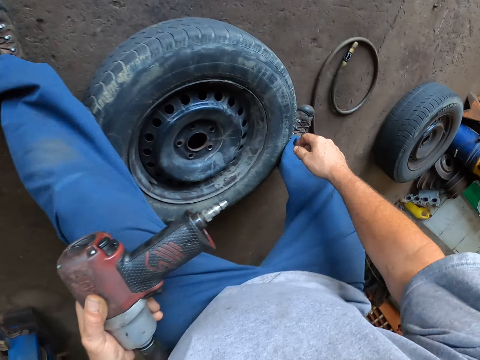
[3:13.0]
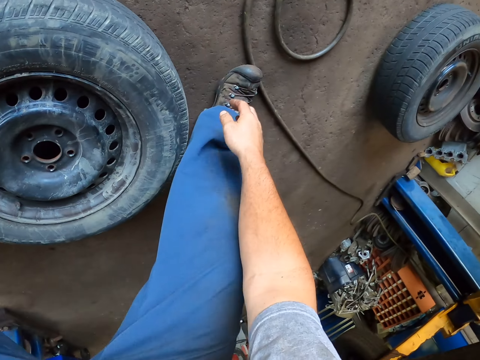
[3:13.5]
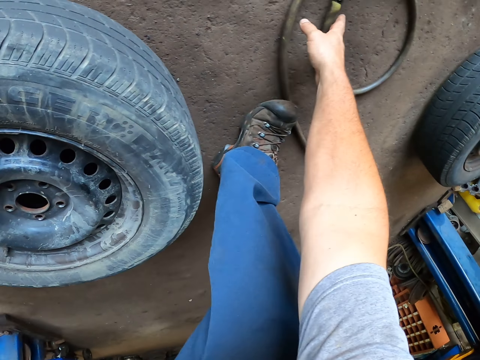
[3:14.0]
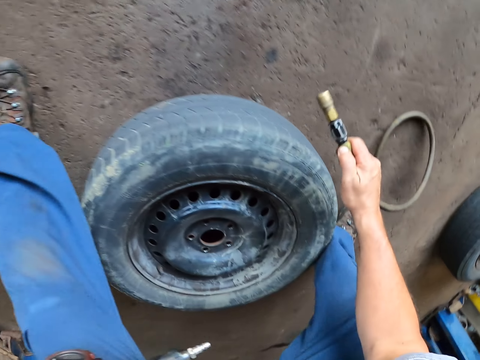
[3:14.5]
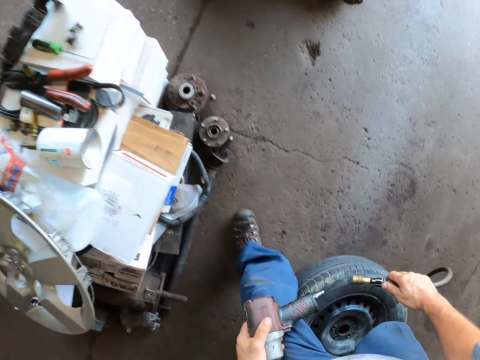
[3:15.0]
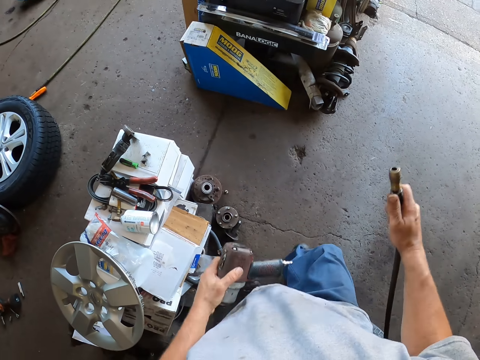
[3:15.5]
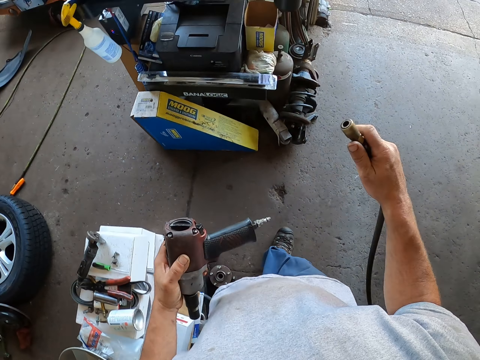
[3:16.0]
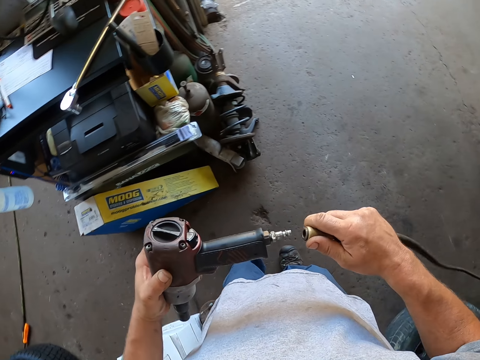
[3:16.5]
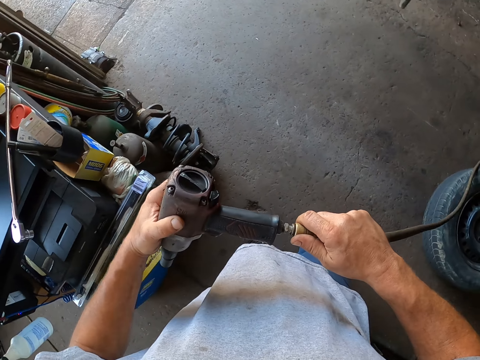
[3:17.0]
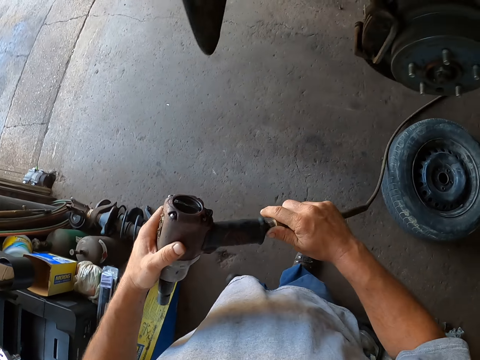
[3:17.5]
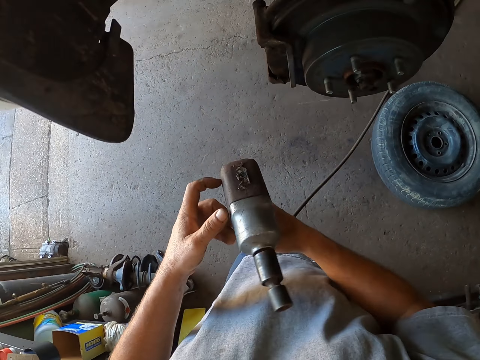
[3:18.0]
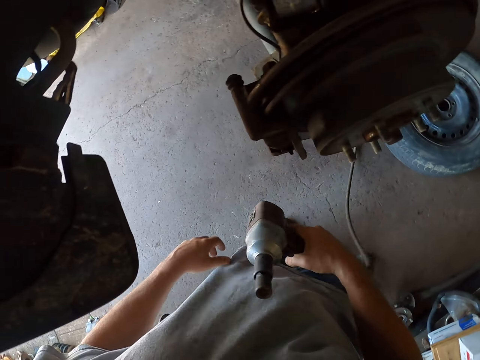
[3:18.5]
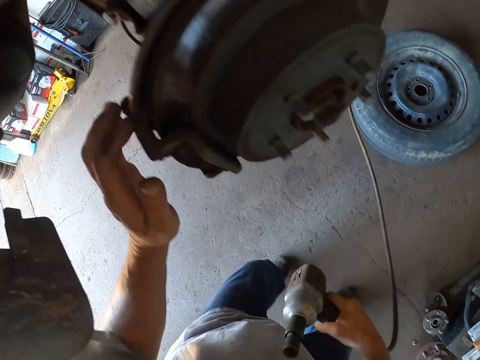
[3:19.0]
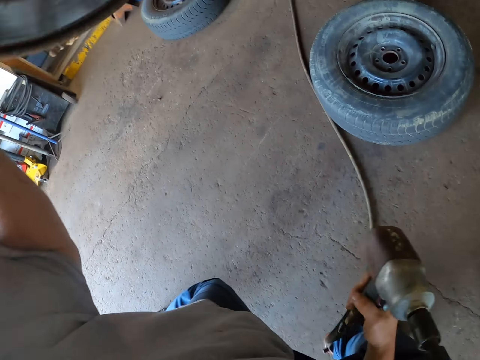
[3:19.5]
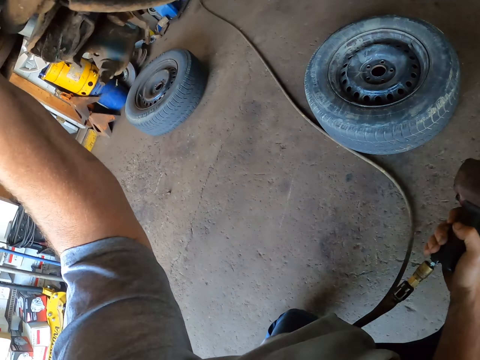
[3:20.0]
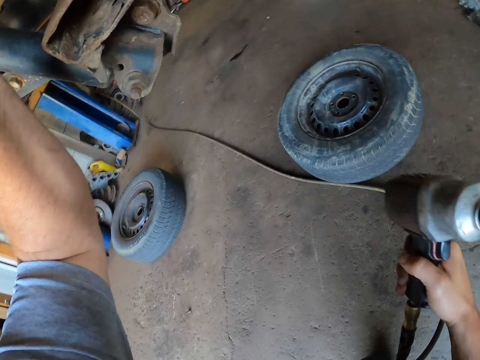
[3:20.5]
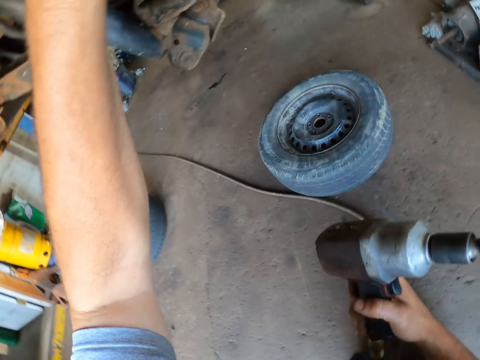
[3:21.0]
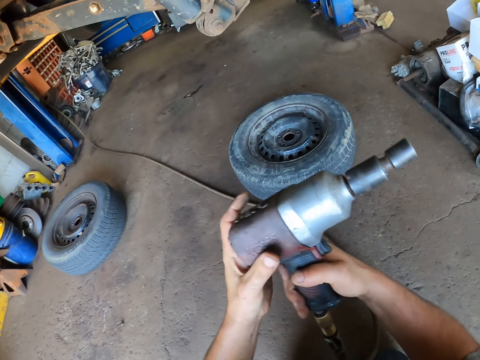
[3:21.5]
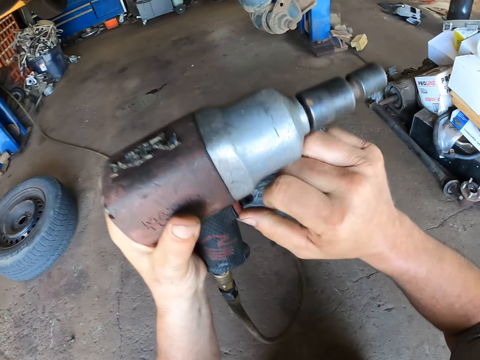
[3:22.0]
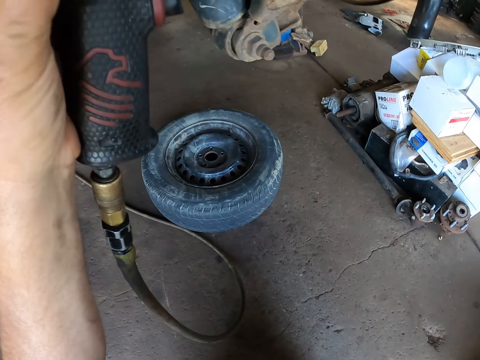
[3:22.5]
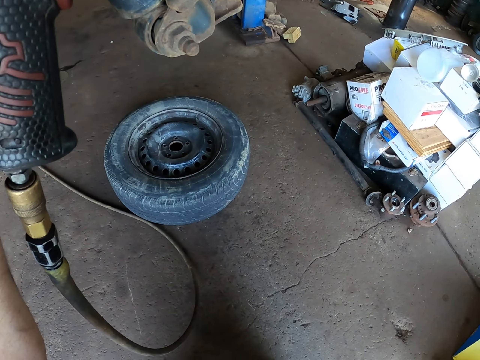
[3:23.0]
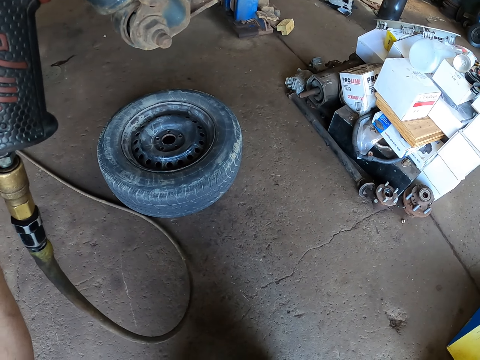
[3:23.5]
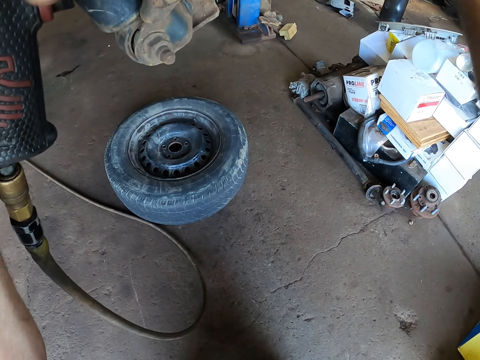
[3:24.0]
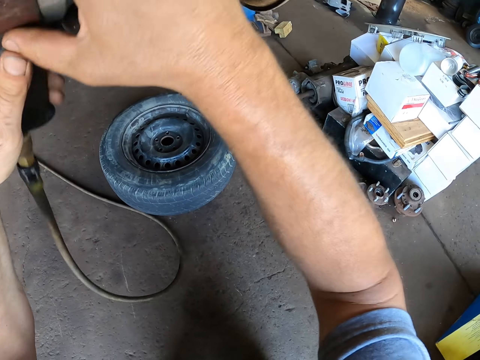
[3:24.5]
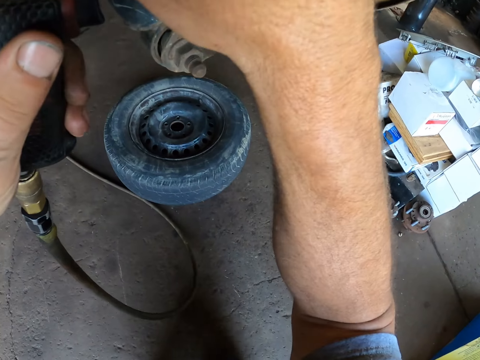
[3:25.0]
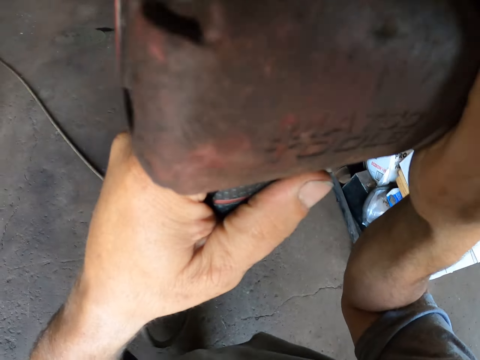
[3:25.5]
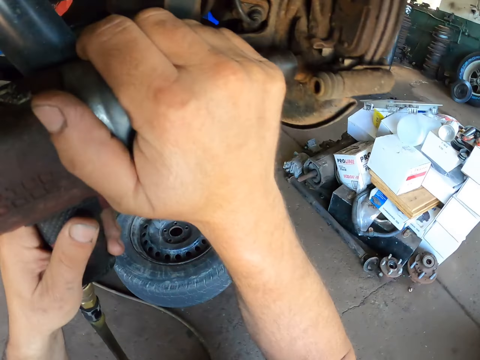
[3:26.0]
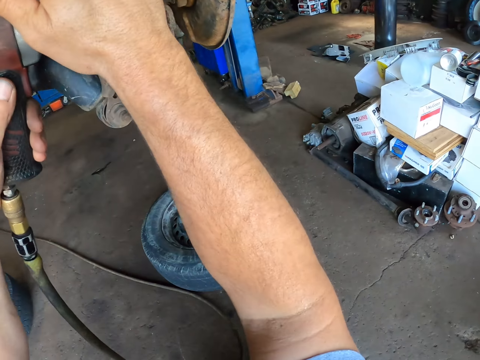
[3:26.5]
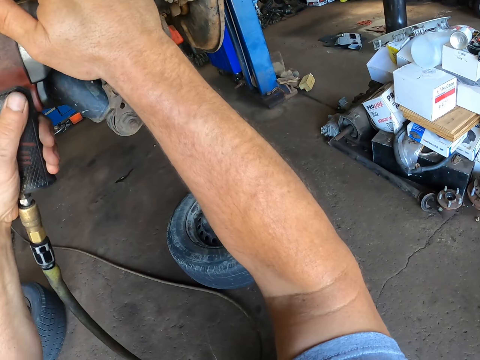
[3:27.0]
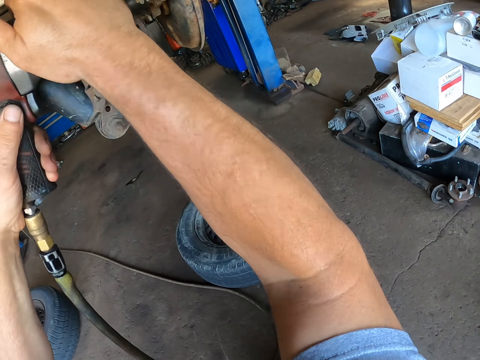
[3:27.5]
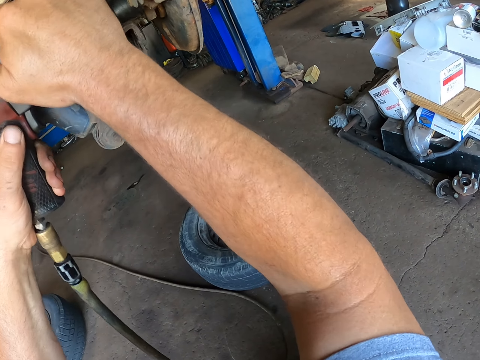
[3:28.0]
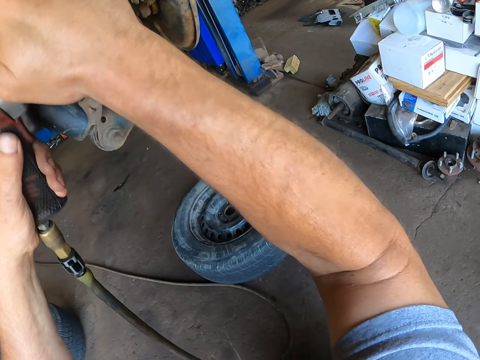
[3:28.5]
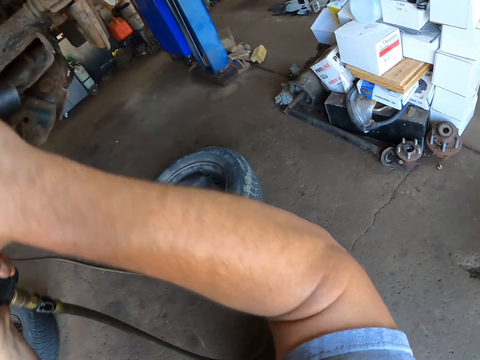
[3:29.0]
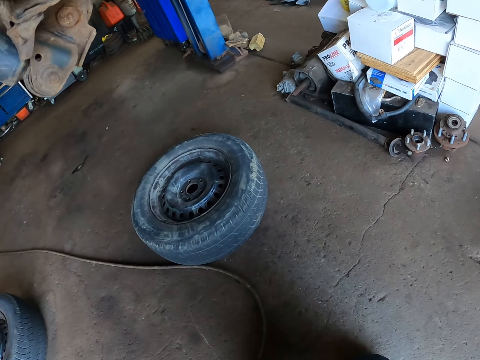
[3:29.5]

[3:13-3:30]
The camera wearer picks up the electric wire from the floor. They connect the electric wire to the driller. They kneel on the floor. They do something. They drill on the metal under the car.

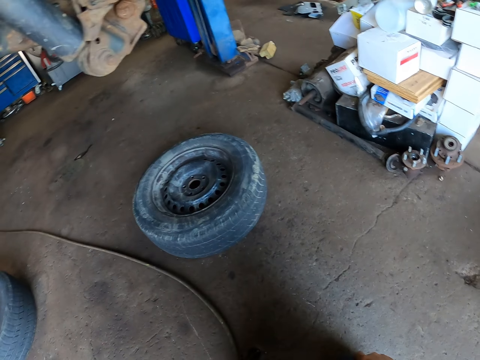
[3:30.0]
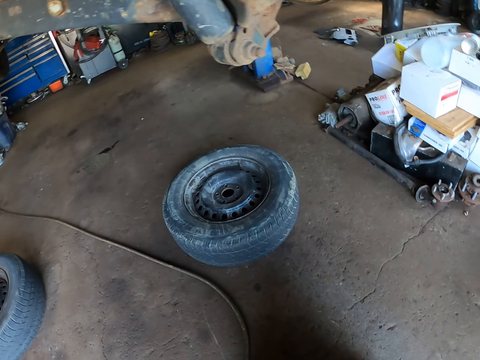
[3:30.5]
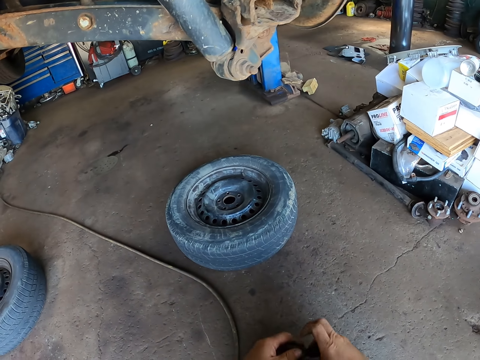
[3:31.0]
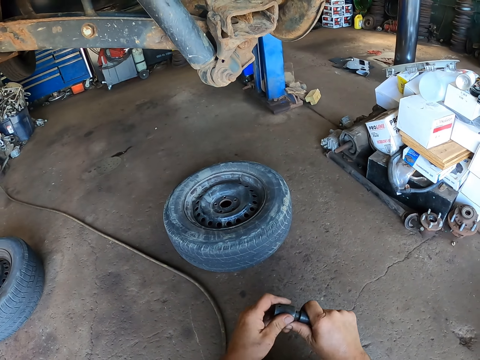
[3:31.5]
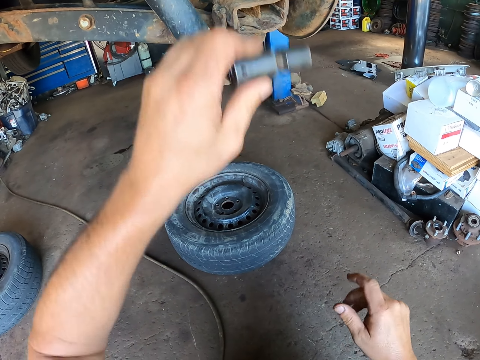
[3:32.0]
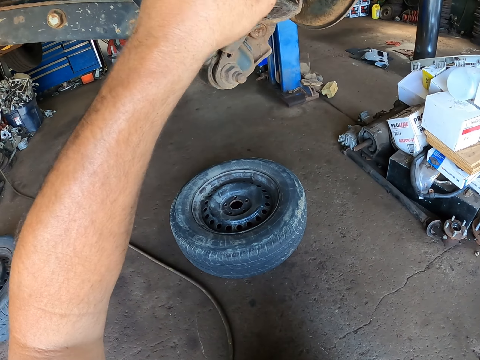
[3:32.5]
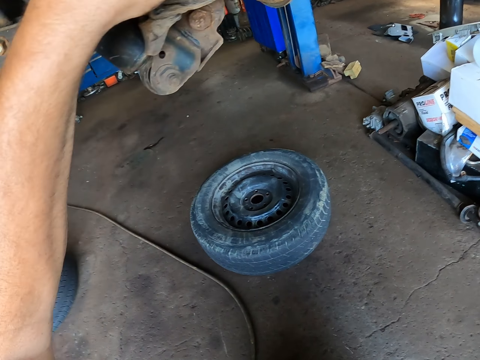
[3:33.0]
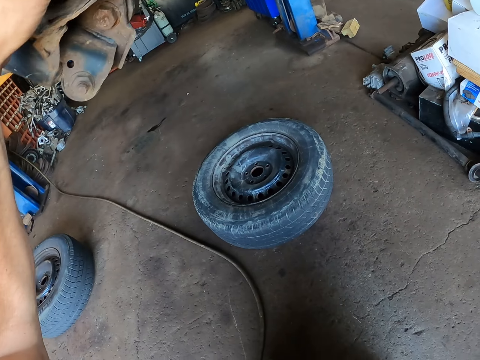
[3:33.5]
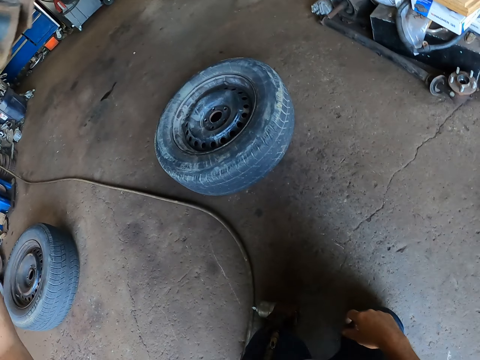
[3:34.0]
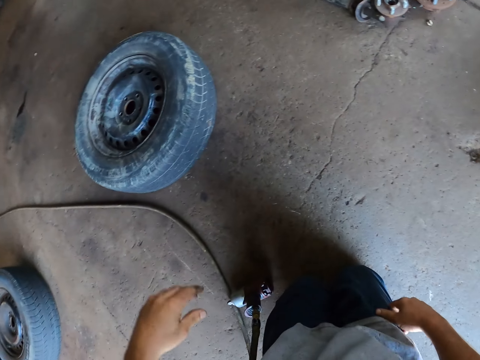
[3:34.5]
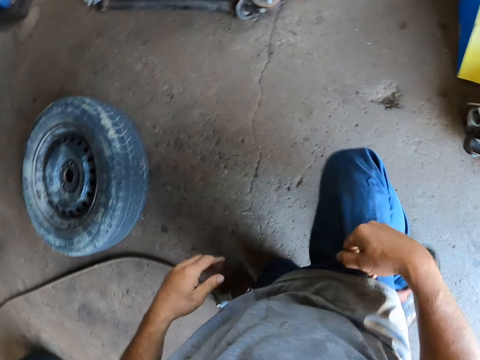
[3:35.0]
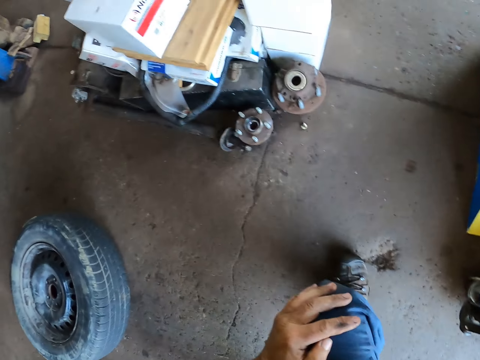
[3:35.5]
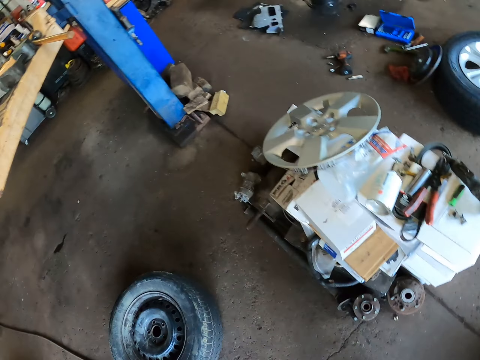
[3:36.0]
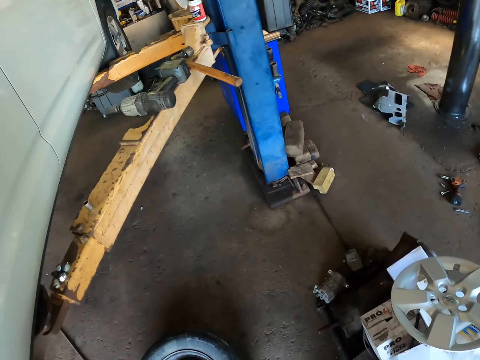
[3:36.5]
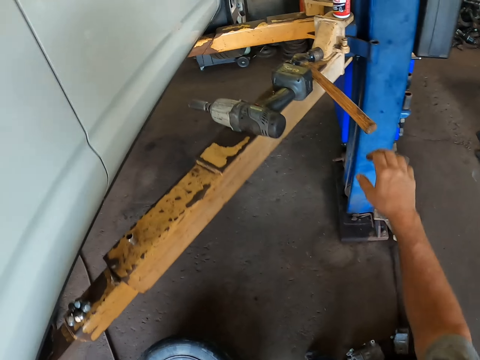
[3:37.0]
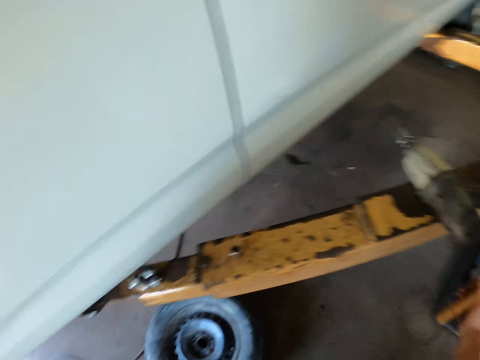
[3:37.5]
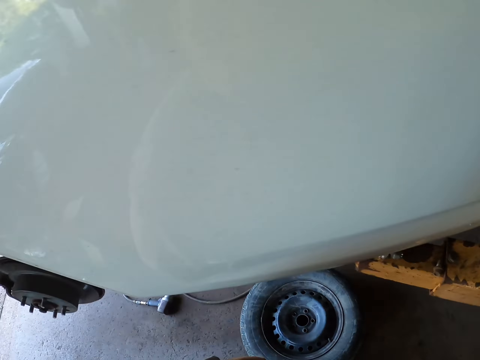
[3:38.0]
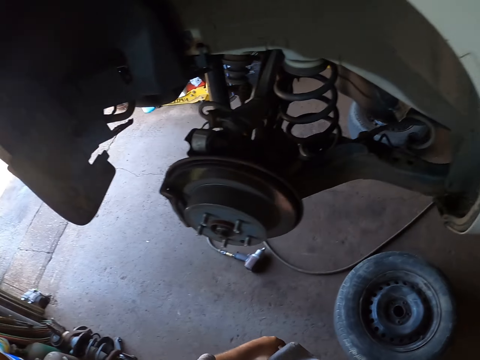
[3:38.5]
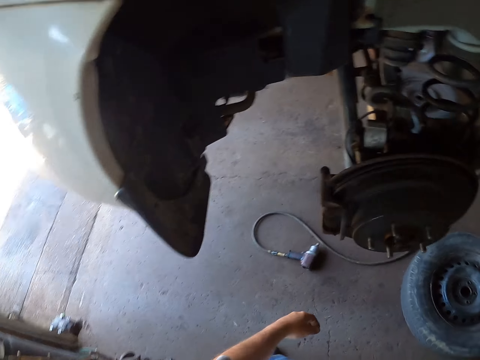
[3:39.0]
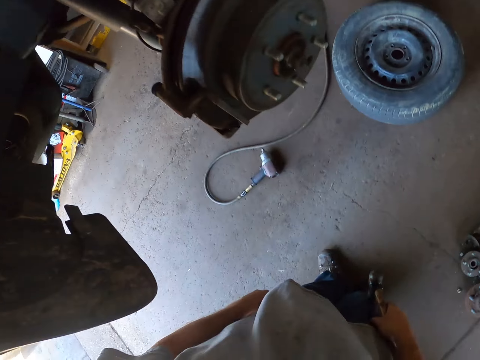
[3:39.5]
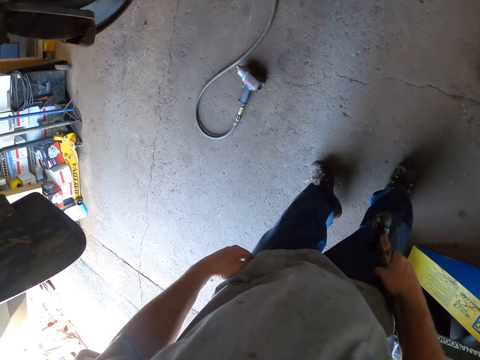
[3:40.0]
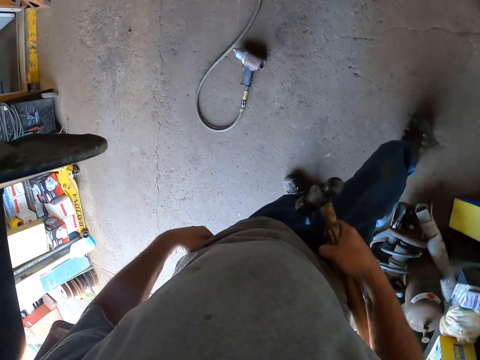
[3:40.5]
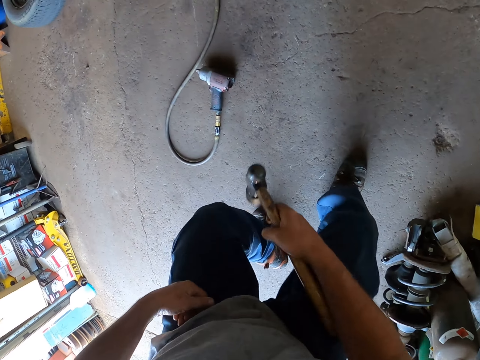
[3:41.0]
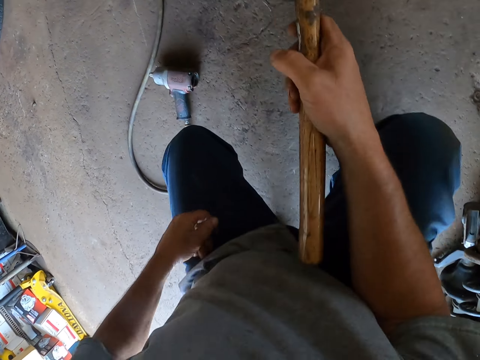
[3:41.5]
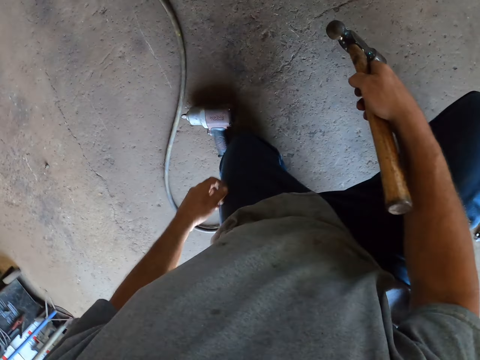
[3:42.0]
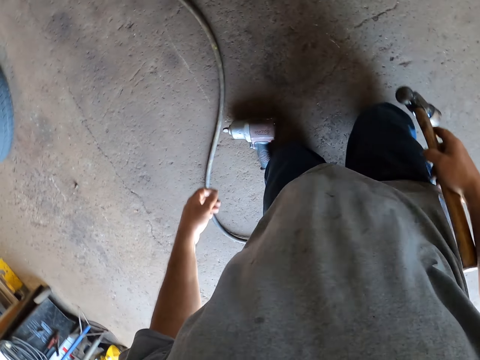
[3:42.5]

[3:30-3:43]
The camera wearer inserts the metal under the car. They stand. They pick up the hammer from the car lift. They kneel on the floor.
